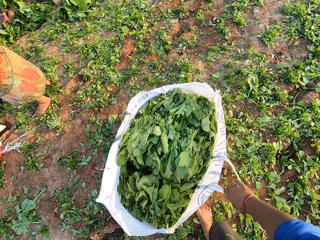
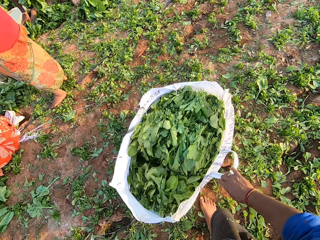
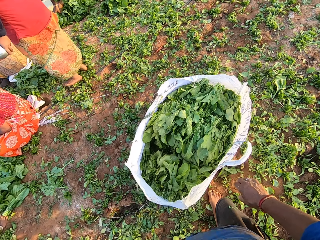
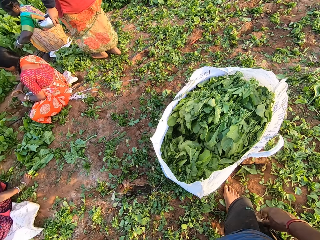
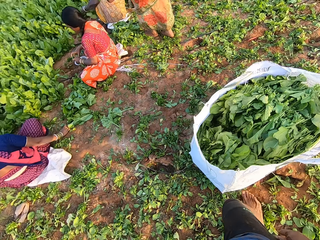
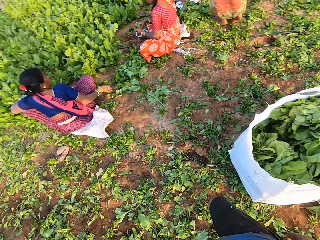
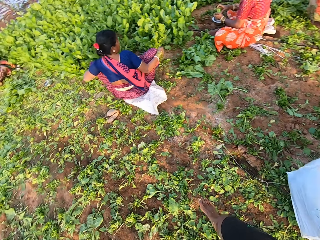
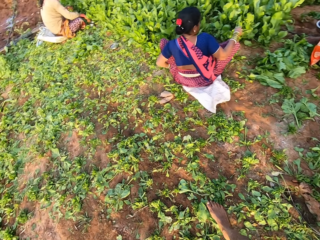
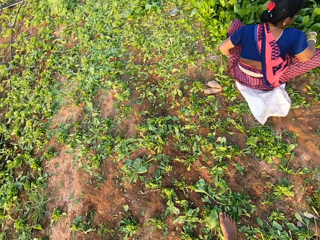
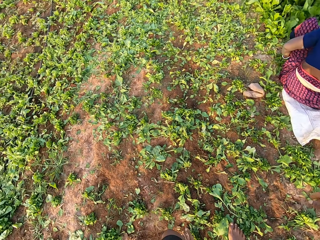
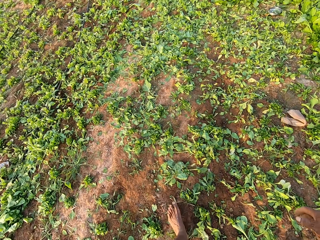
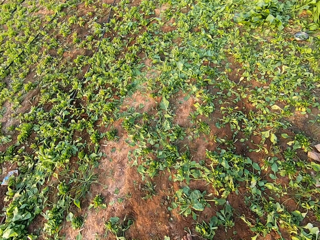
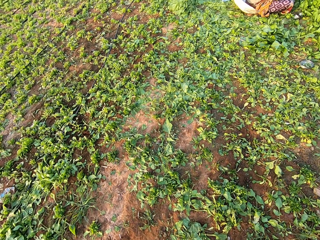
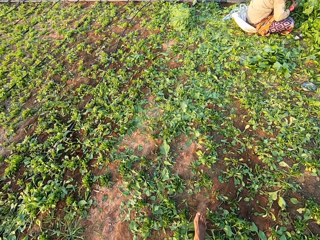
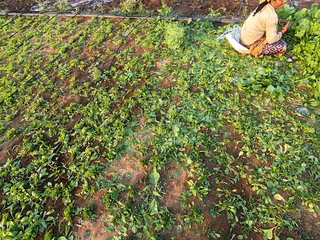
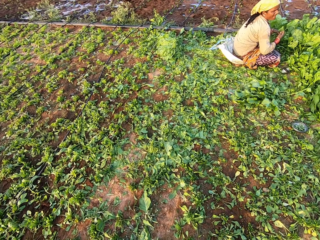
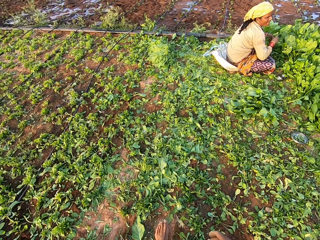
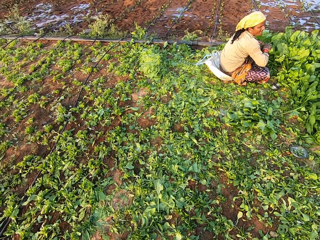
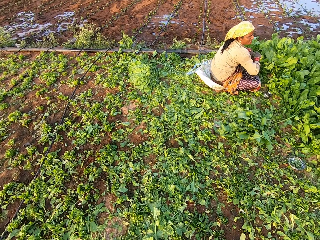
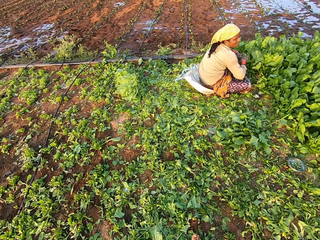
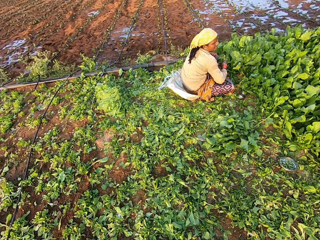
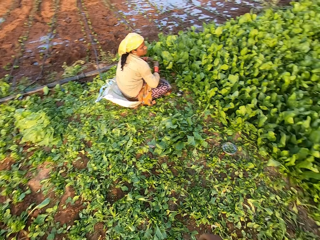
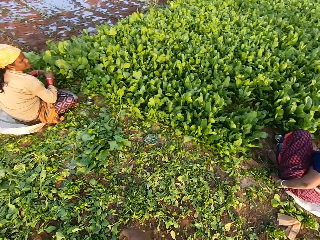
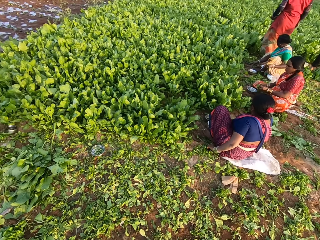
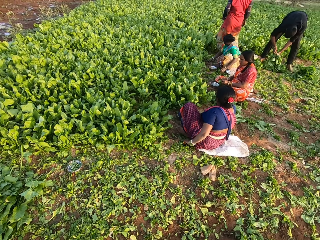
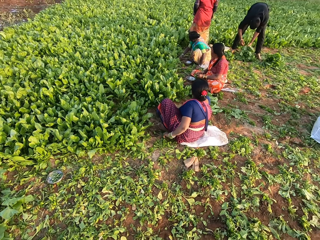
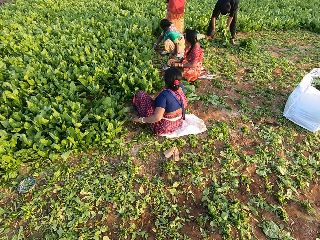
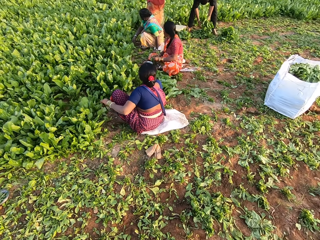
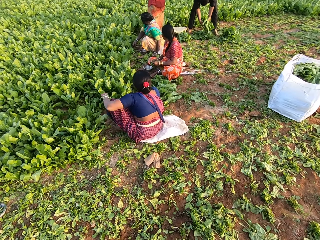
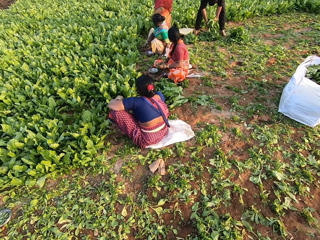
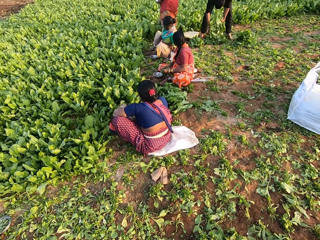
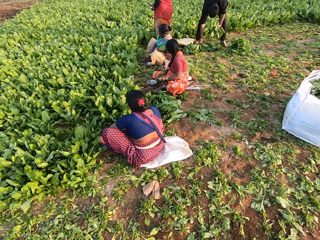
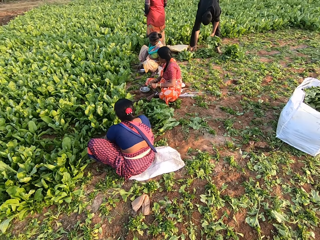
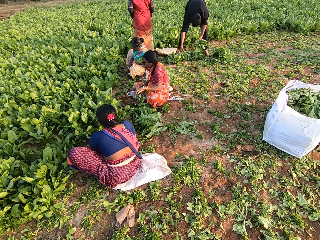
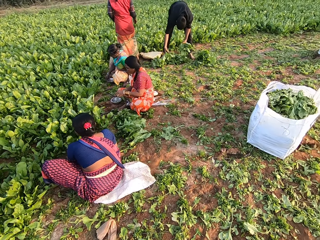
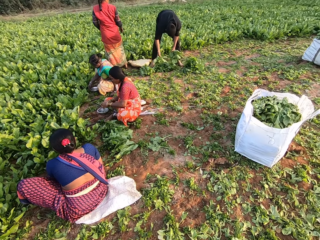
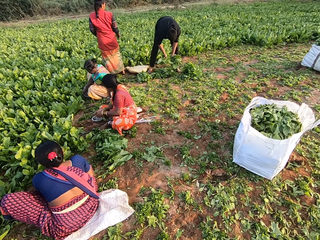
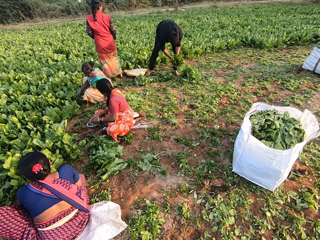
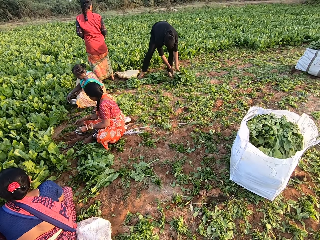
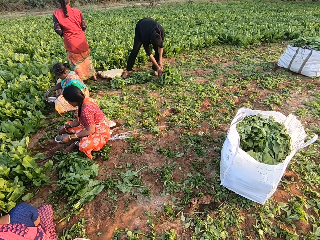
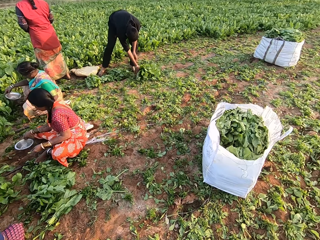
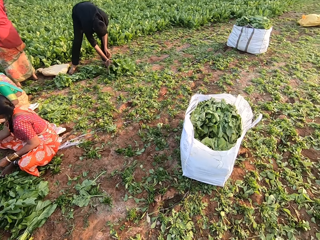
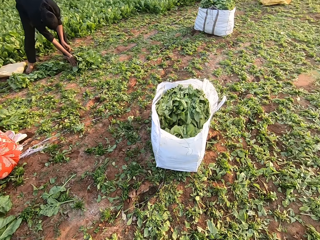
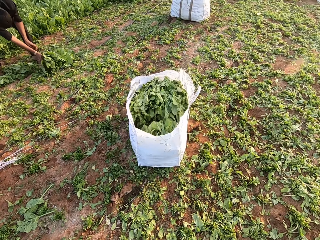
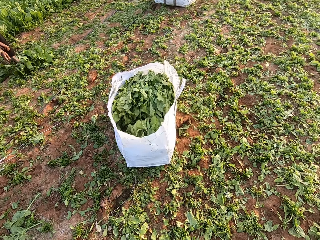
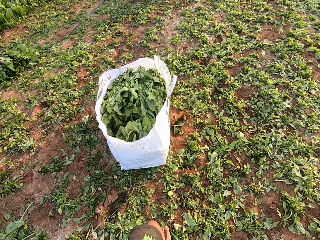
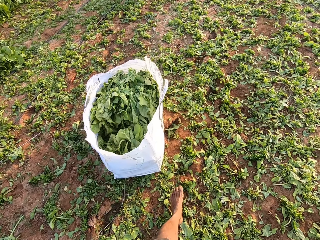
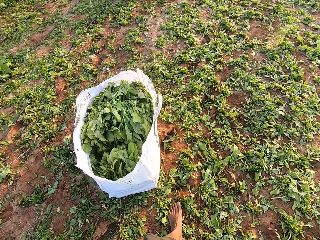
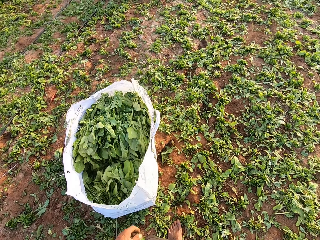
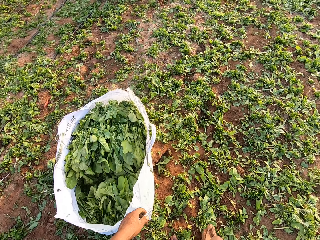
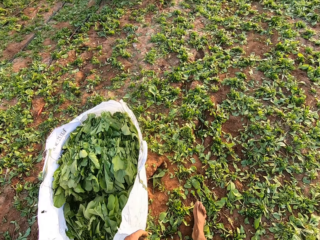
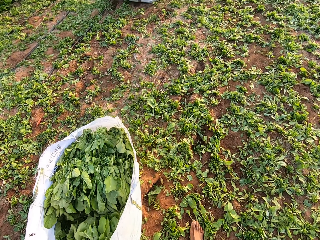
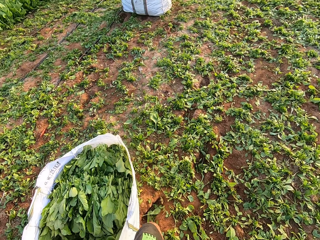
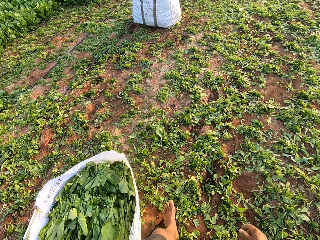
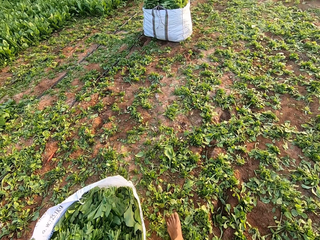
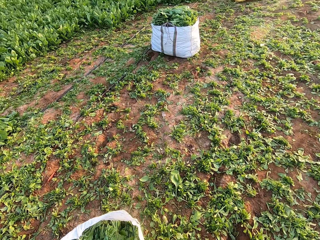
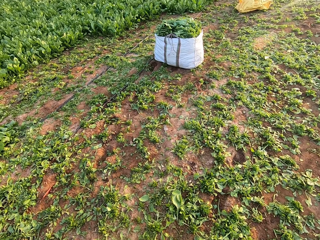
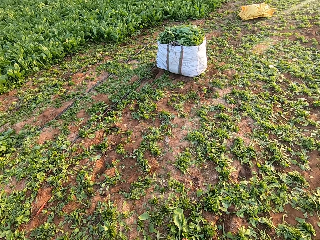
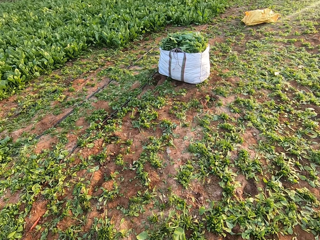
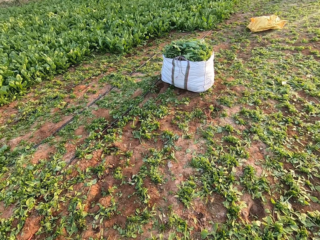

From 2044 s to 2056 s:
The camera wearer holds the sack on the ground with his right hand. He walks around the garden. A woman holds the vegetable in her hands. The man picks the bunch of vegetables from the ground with his right hand. He passes the bunch of vegetables to his left hand. He takes the bunch of vegetables from his left hand with his right hand. He drops the bunch of vegetables on the ground with his right hand. Another woman drops the vegetable on the ground with her left hand. The second woman picks a bowl from the ground with her left hand. A third woman picks a bowl from the ground with her left hand.

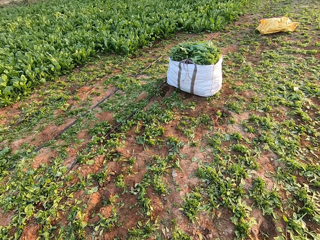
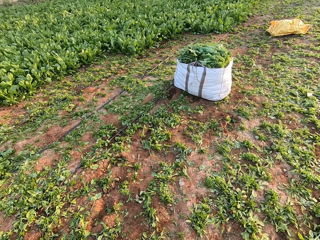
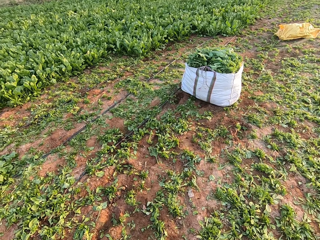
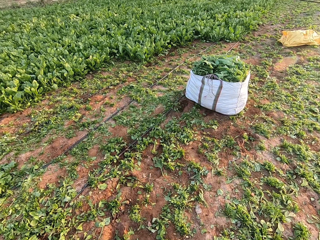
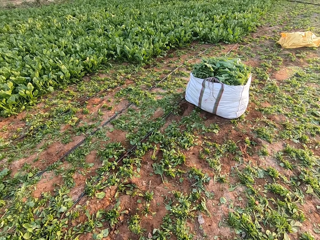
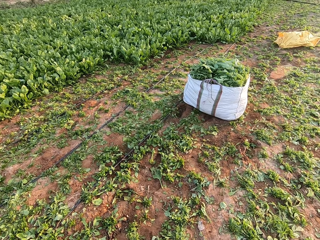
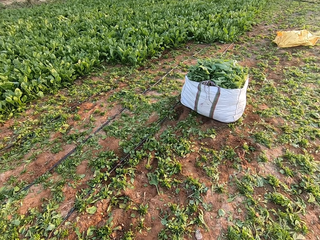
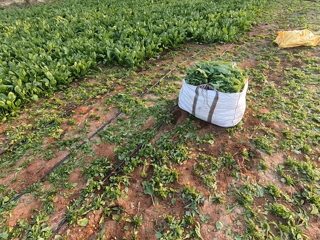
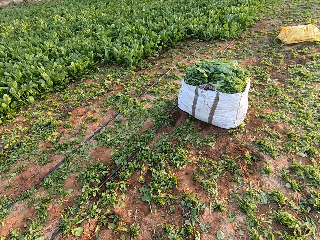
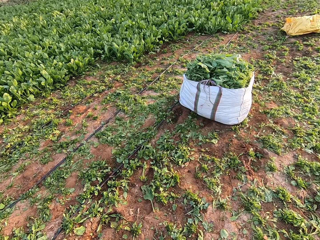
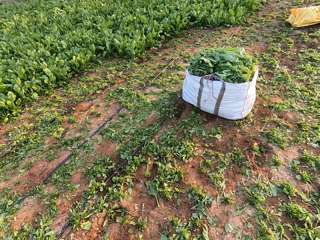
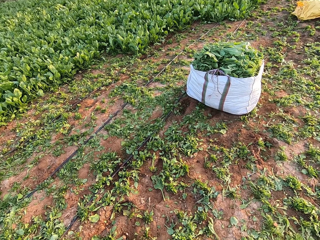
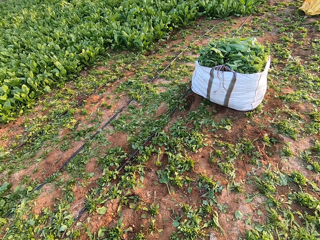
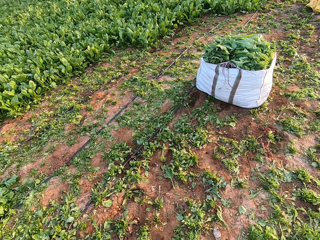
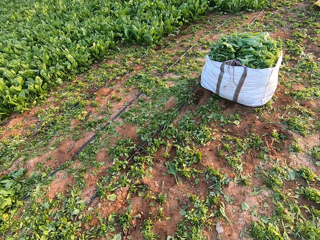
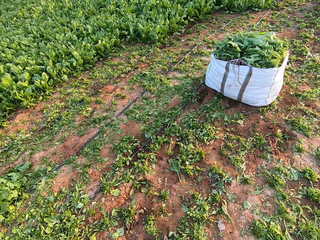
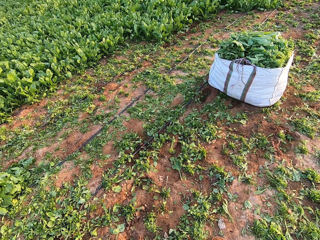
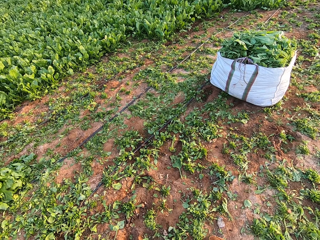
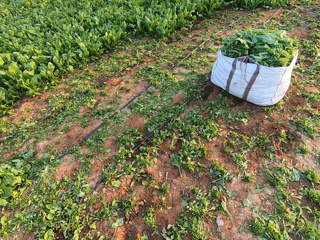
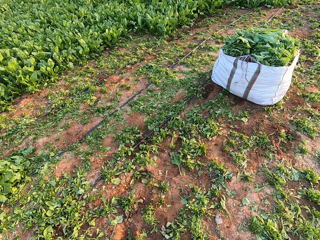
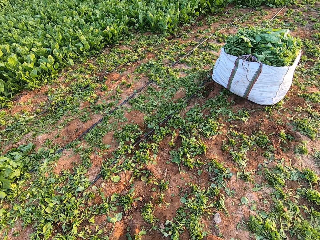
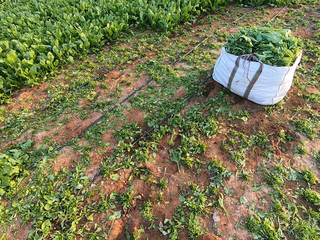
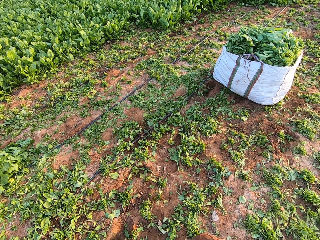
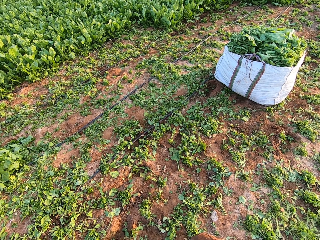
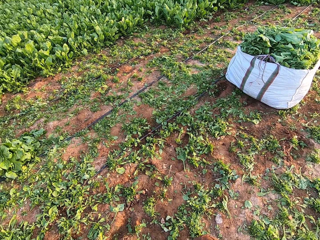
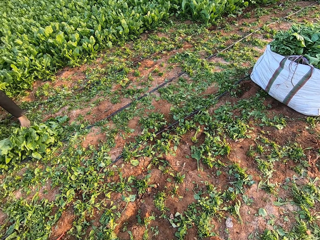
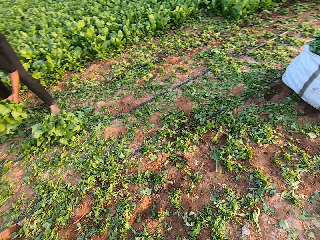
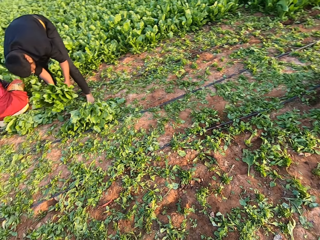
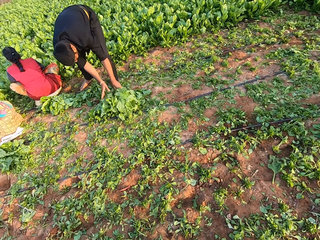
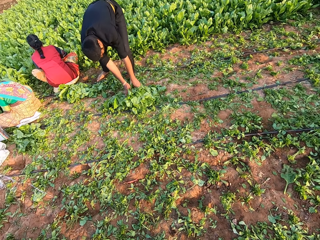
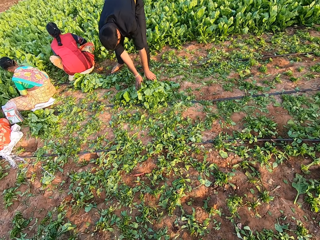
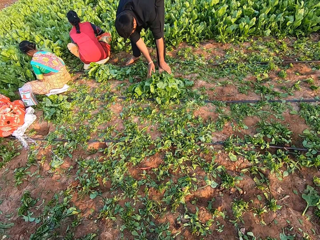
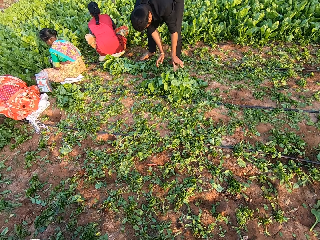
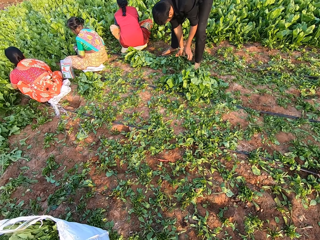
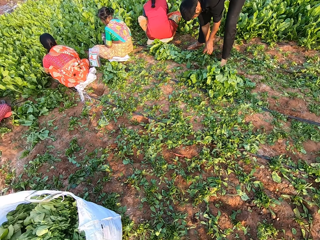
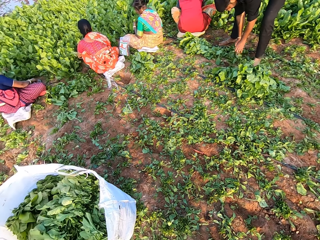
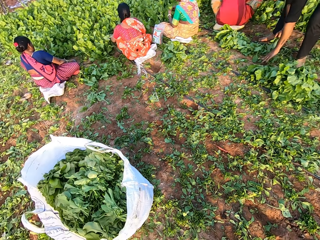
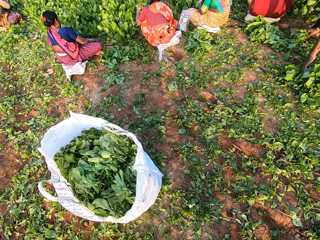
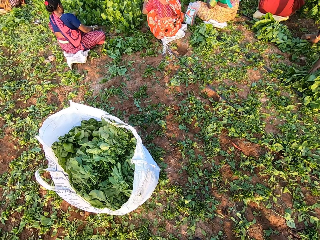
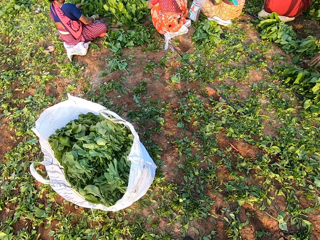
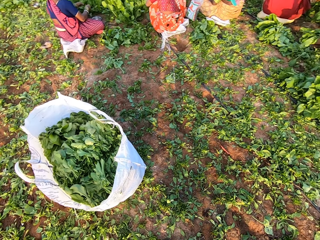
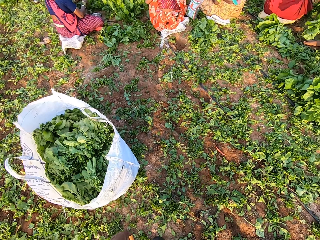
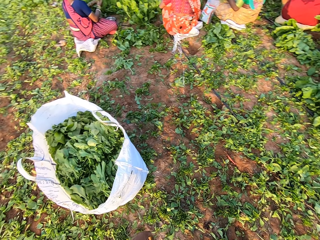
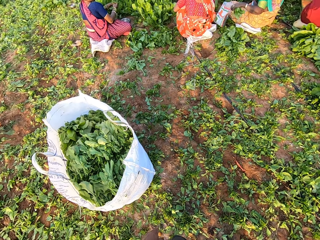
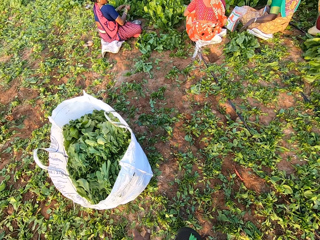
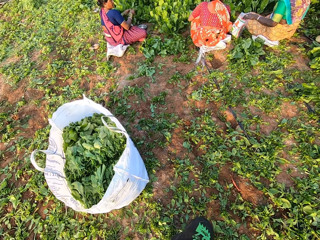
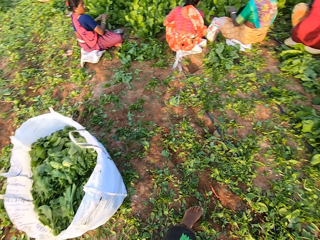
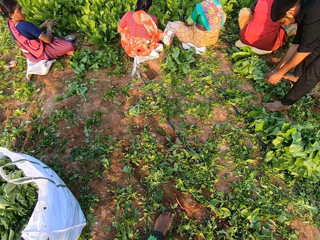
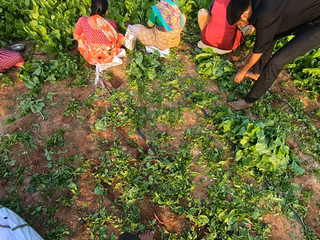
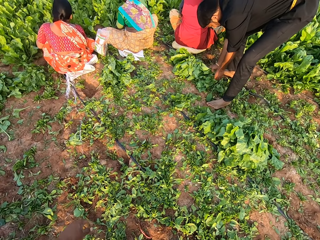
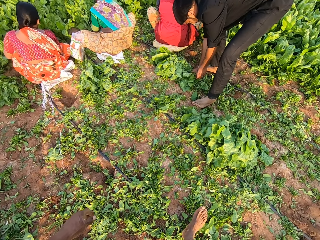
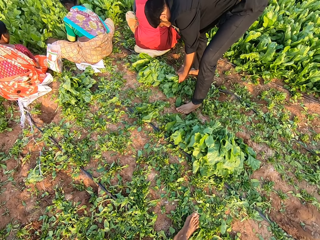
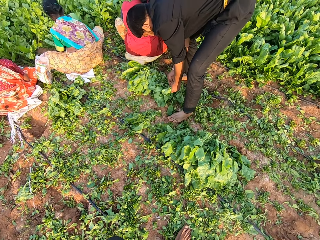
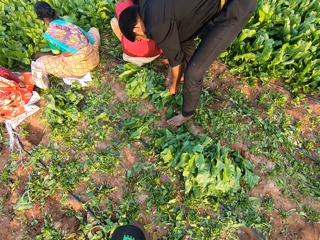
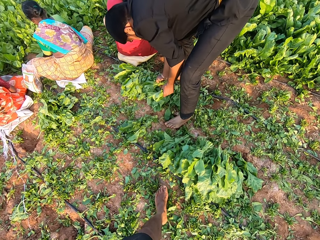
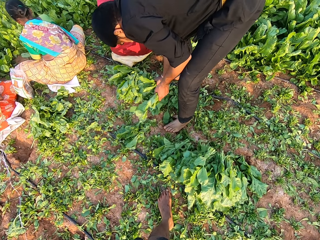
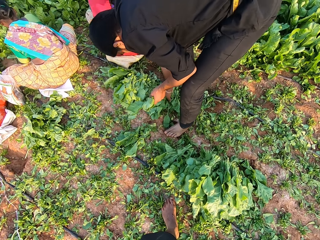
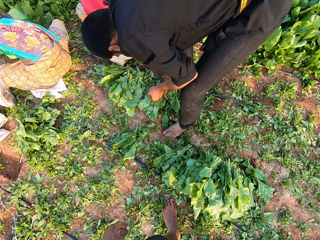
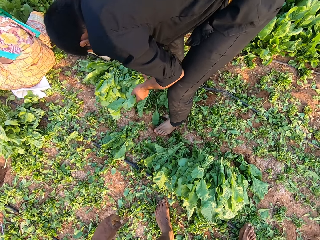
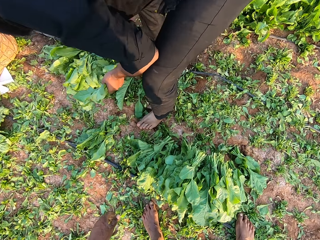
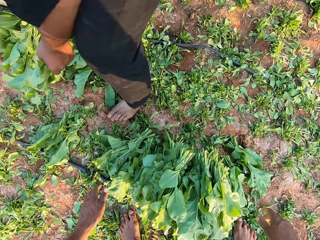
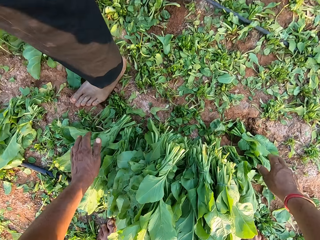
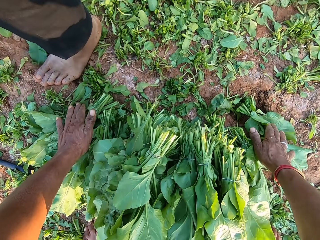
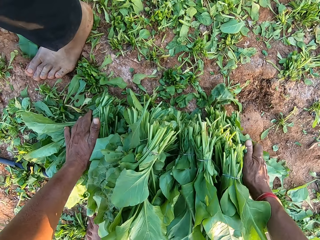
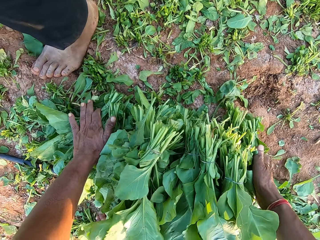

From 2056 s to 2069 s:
The man picks up the bunch of vegetables on the ground with his hands. He drops the bunch of vegetables on the bunch of vegetables with his hands. A woman drops the vegetables on the bunch of vegetables with her left hand. The man packs the bunch of vegetables on the ground with his hands. The camera wearer picks the green vegetables from the ground. Another woman harvests the vegetables from the ground with her hands.
